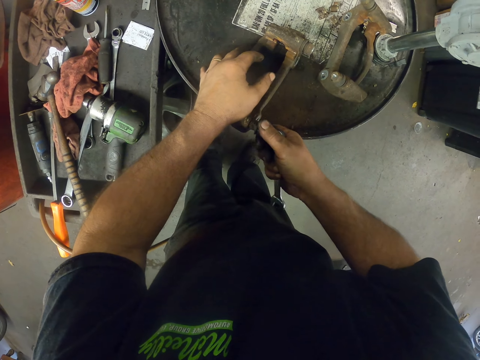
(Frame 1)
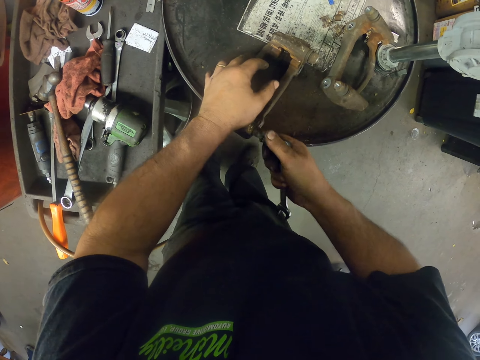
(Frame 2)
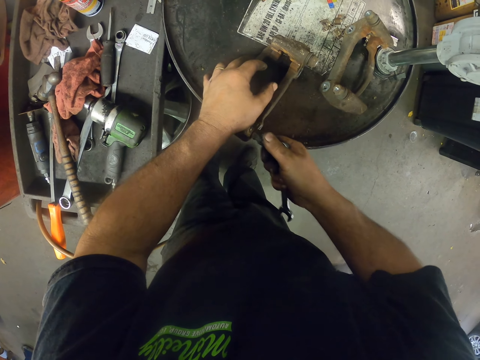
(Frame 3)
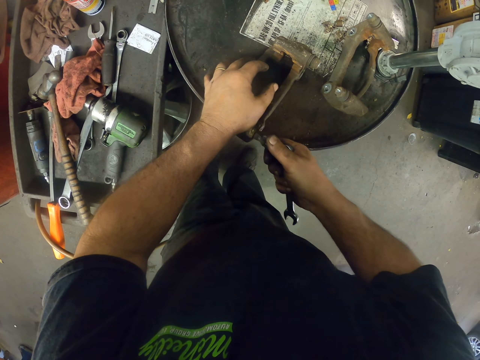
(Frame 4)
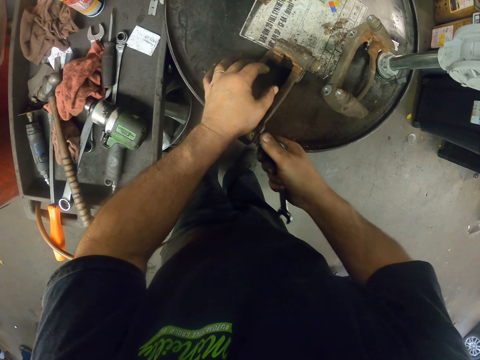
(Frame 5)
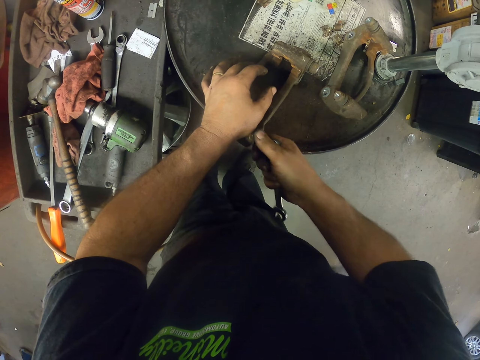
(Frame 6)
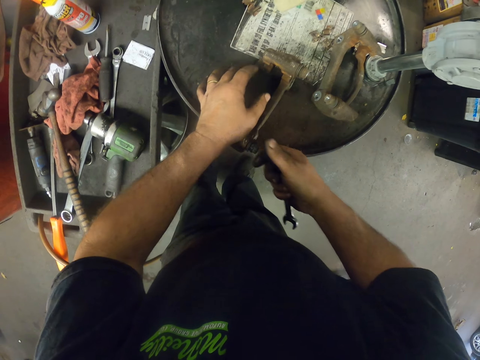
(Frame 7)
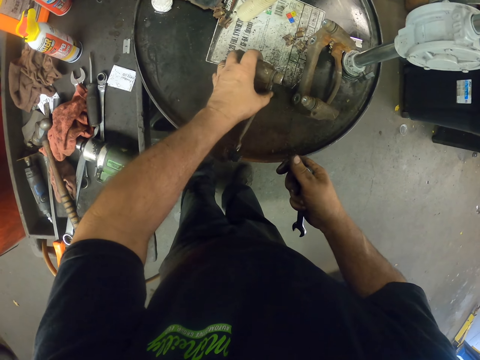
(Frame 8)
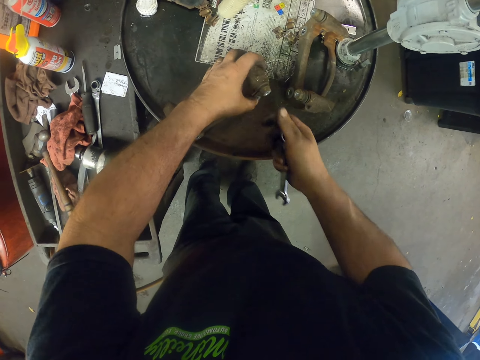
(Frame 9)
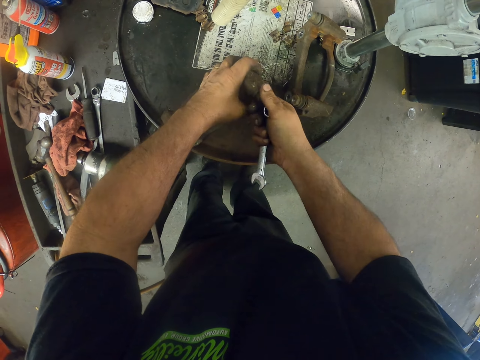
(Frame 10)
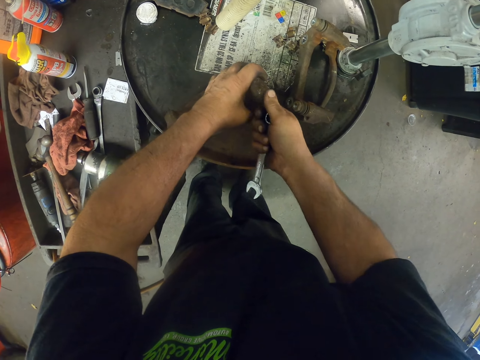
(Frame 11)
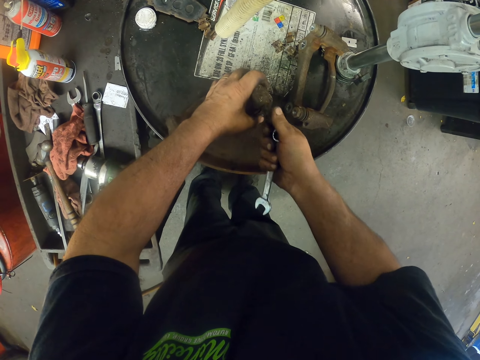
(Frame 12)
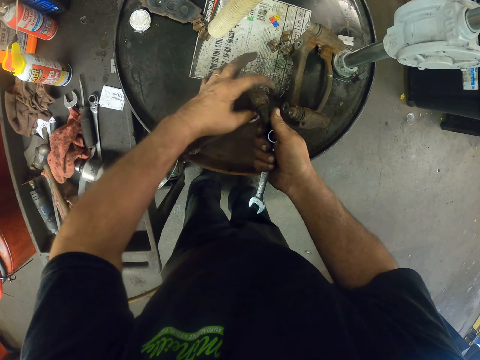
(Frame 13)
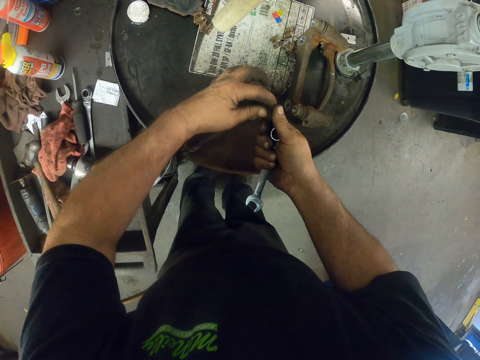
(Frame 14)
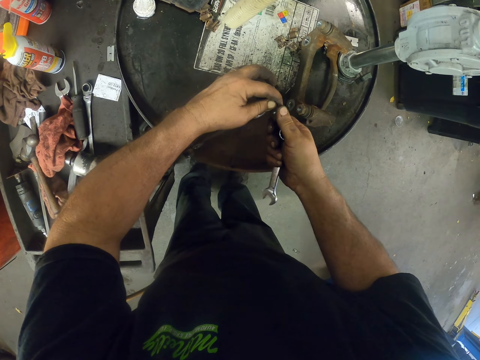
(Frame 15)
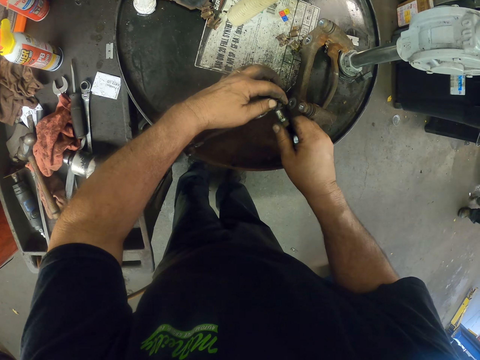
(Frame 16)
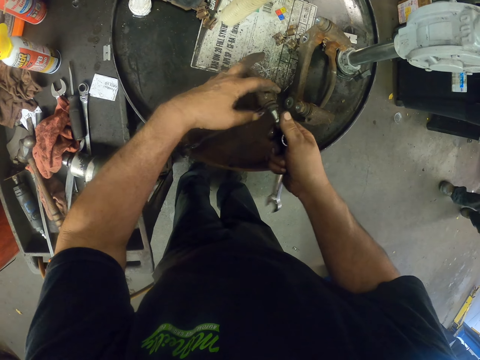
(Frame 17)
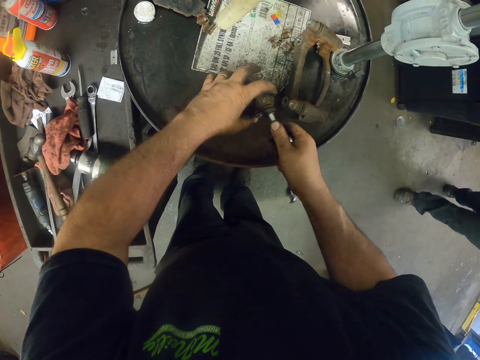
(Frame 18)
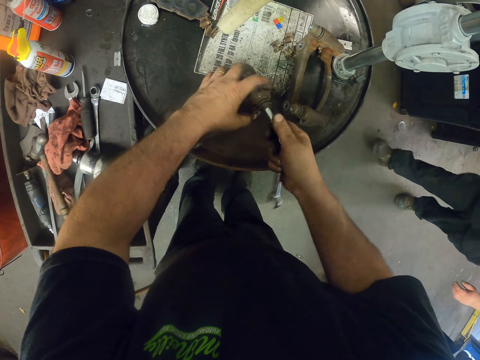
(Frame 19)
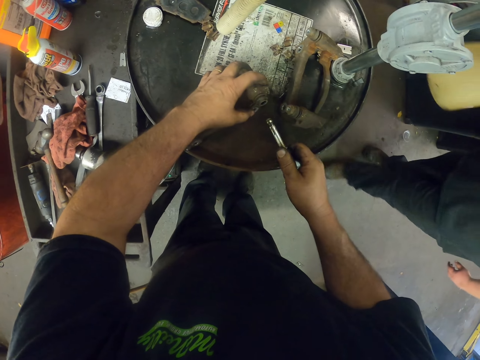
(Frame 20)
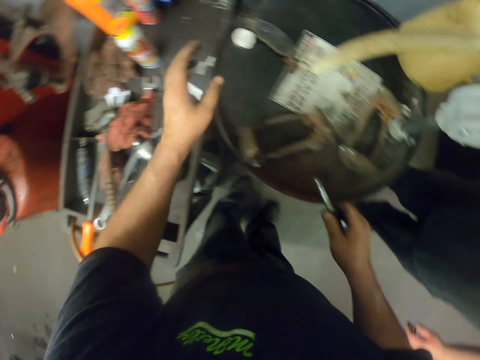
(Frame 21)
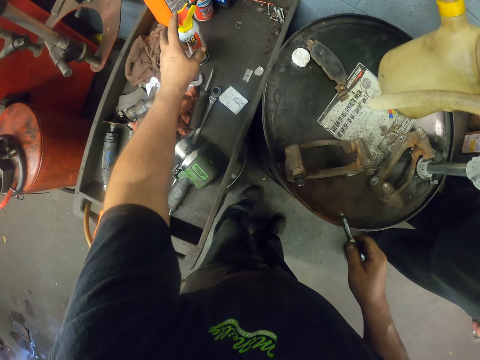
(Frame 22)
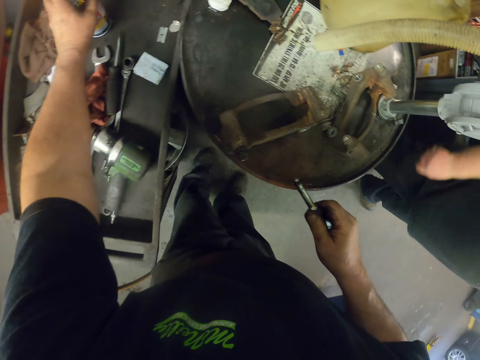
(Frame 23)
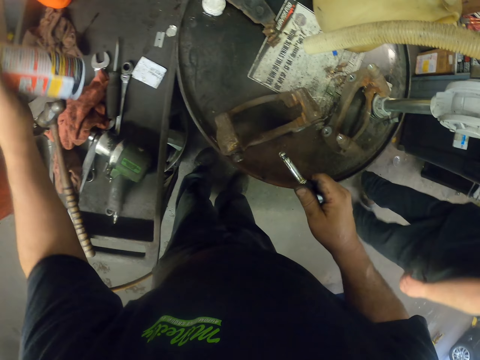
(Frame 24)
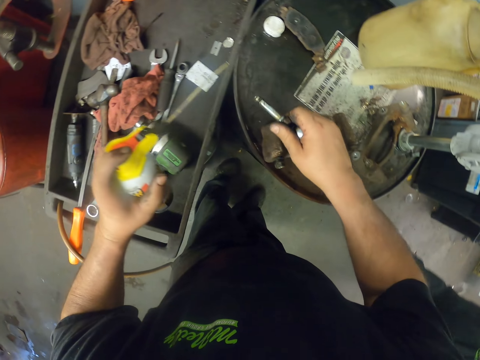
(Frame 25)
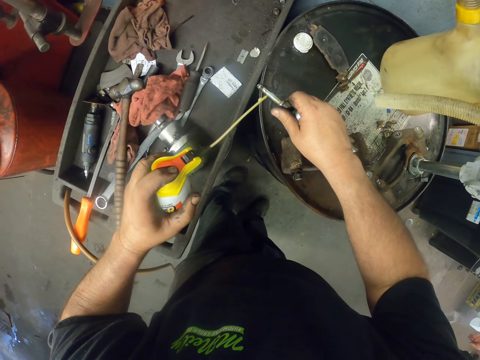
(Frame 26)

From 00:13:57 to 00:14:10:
The camera wearer adjusts bolts in the metal. They hold steel. They pick up lubricant on the tray.

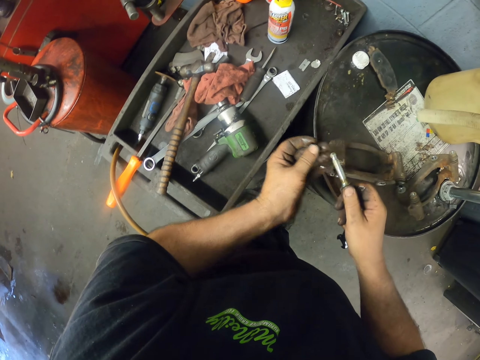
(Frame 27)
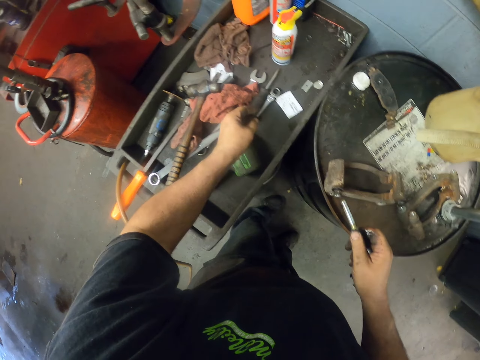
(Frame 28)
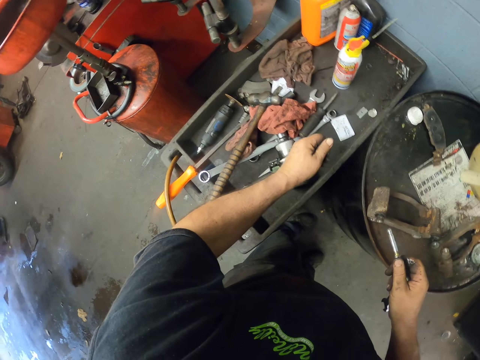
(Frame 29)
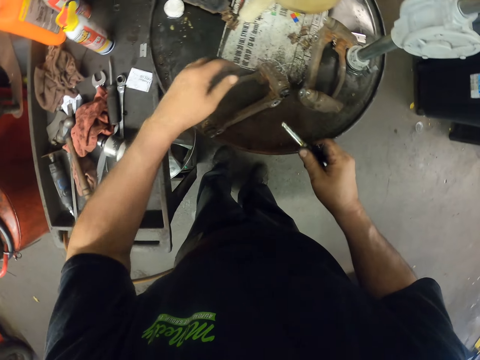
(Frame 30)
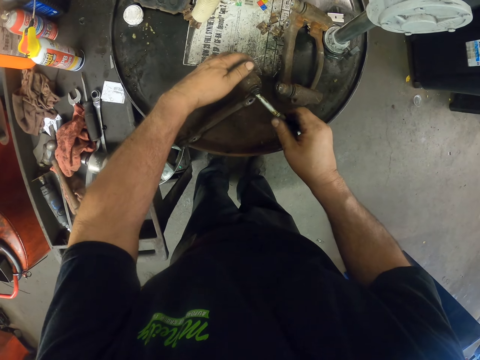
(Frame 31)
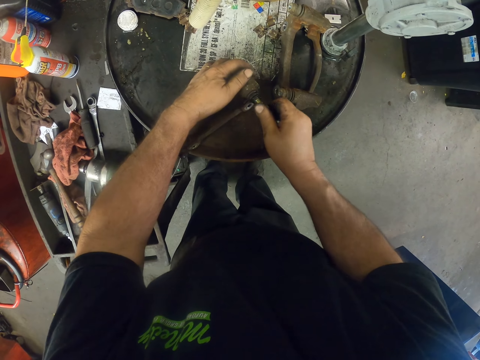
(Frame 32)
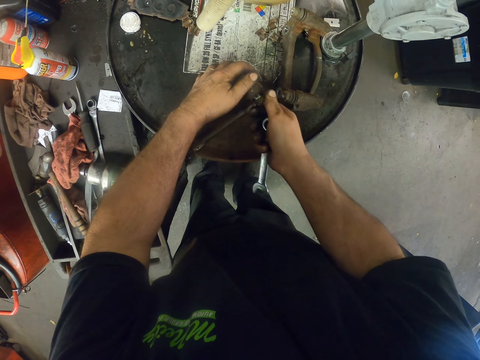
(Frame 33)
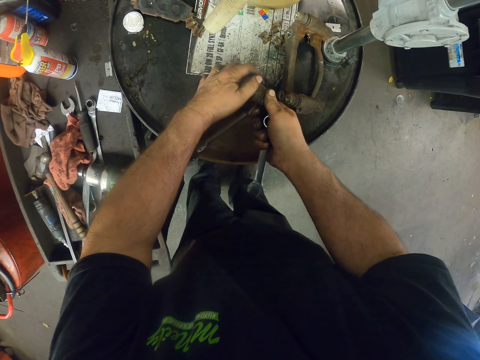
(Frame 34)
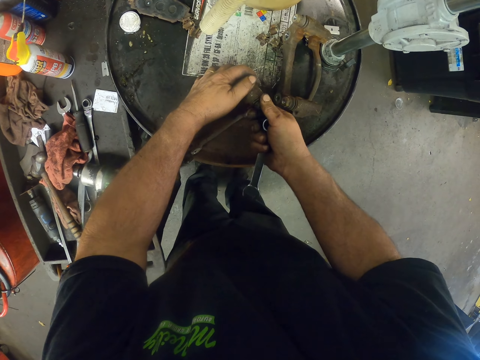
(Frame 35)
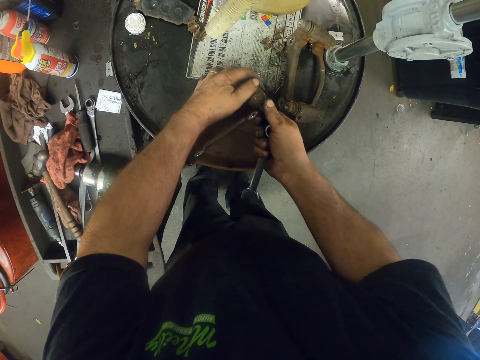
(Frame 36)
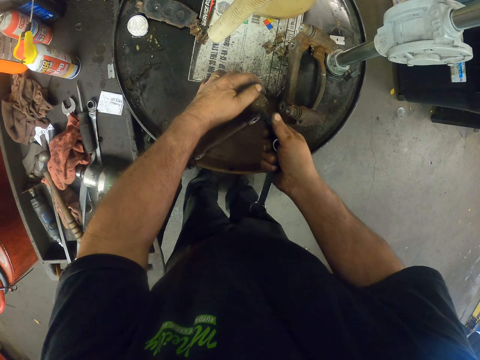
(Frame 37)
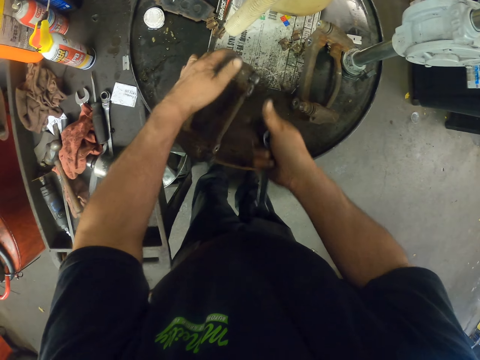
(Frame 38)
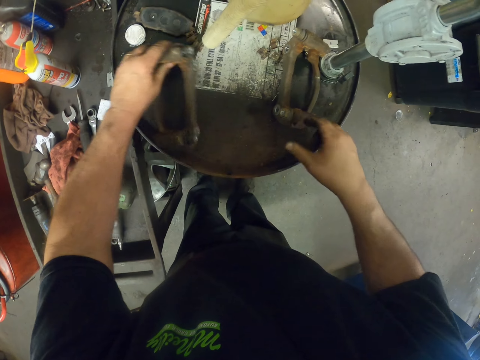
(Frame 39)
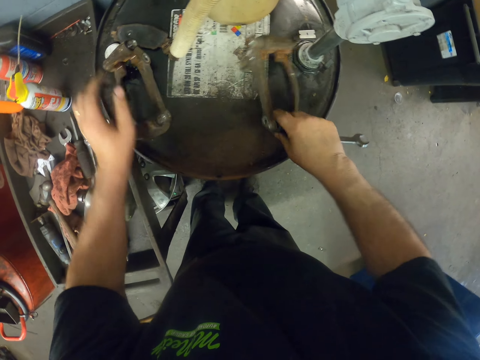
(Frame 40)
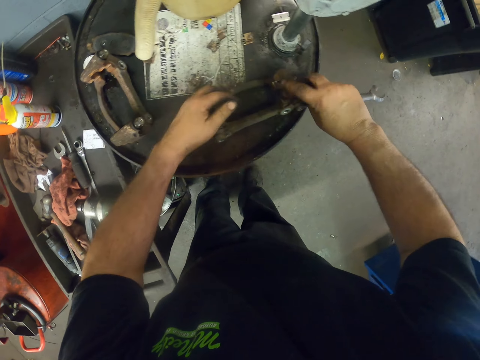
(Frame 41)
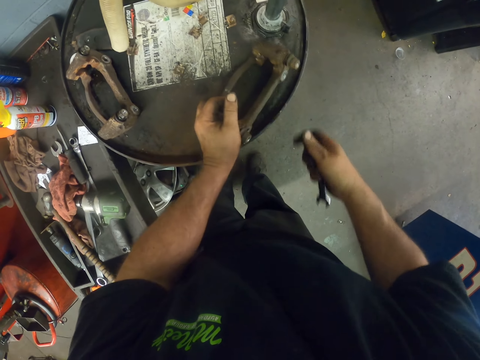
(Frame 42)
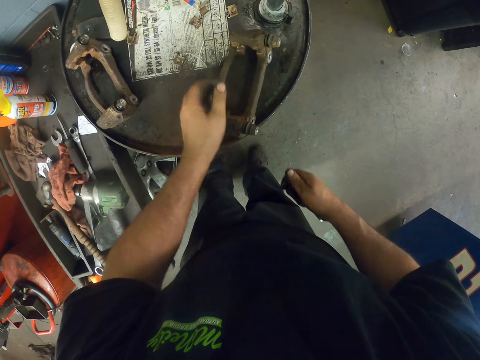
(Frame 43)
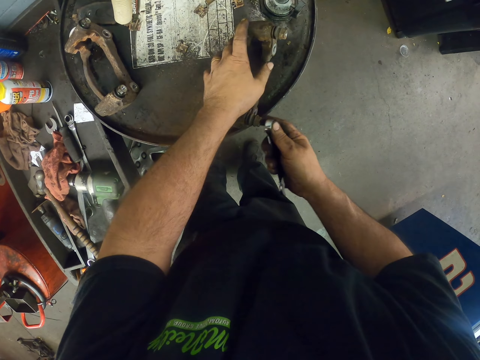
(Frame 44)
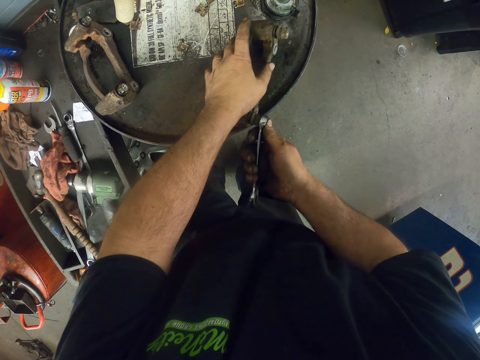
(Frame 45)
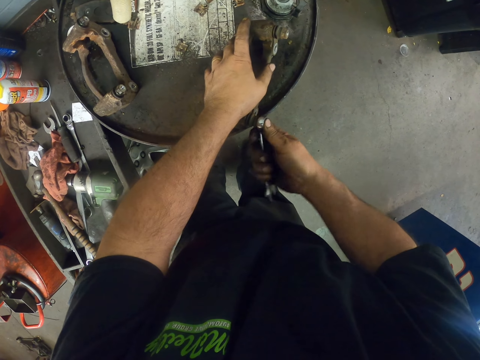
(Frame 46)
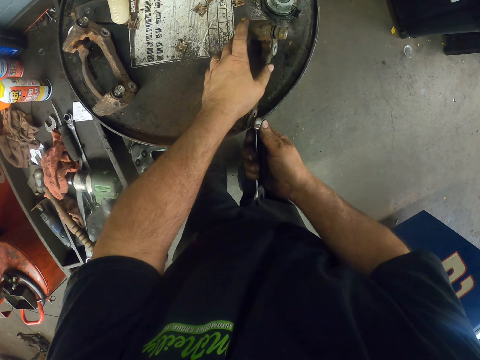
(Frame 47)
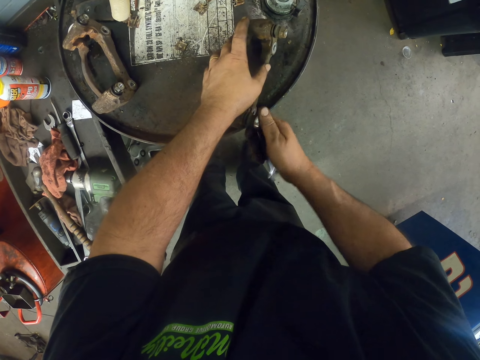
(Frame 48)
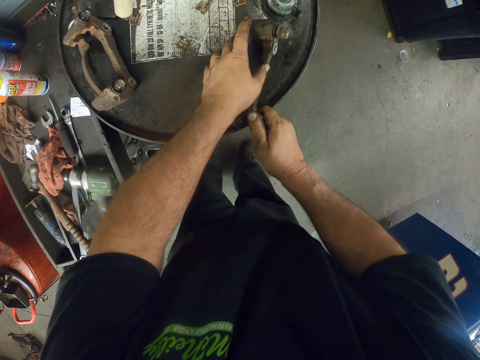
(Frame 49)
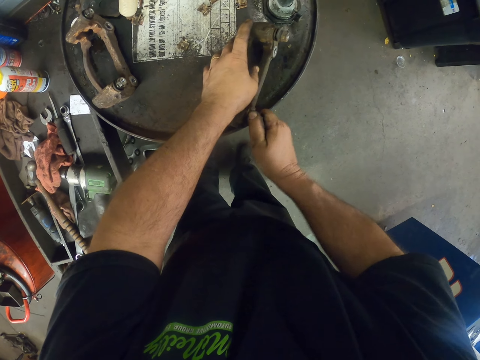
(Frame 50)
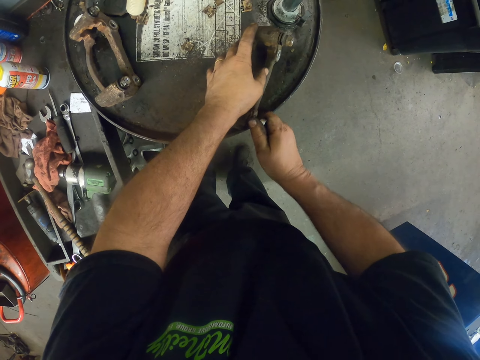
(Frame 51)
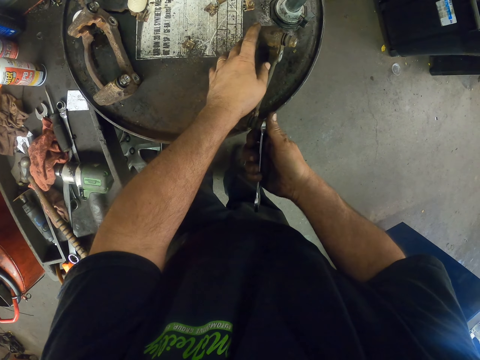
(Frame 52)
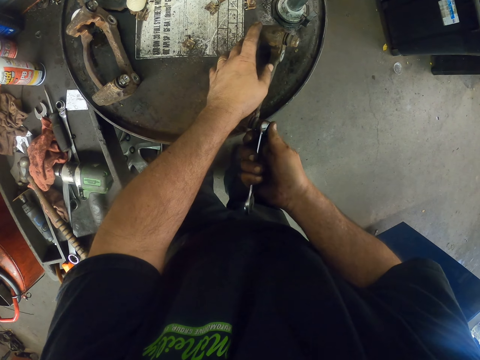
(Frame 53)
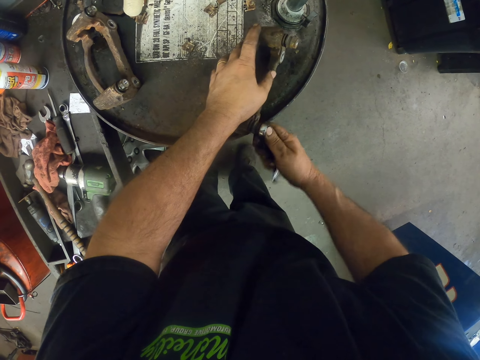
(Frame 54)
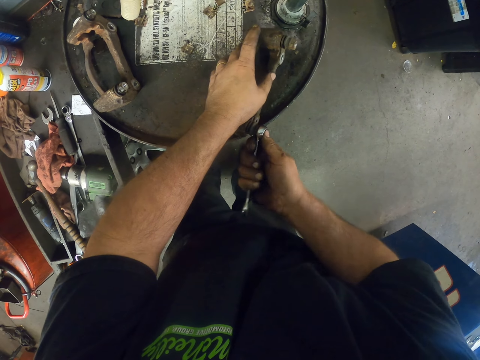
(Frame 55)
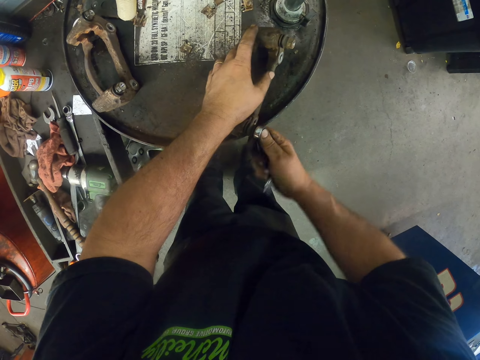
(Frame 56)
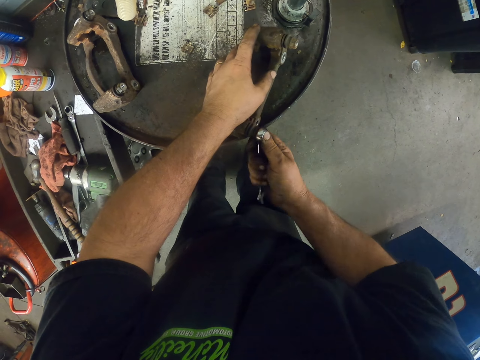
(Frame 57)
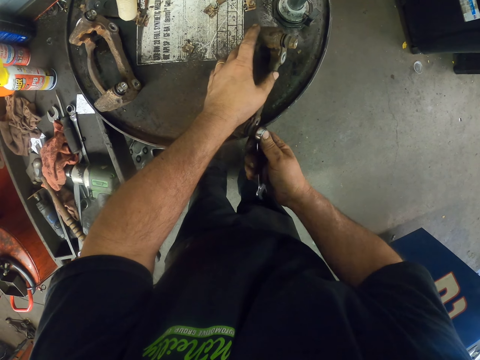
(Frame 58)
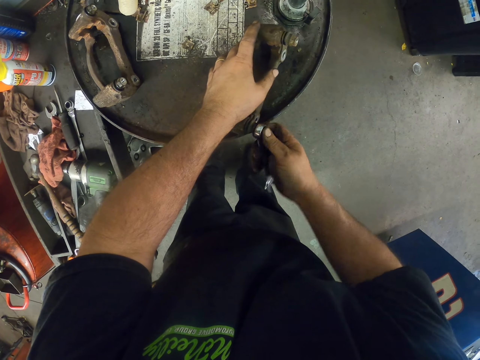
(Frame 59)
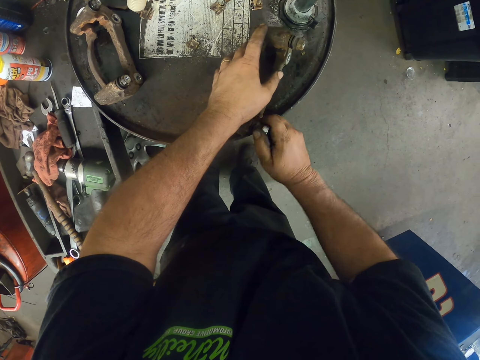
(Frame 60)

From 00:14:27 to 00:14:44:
The camera wearer puts something on the tray. They fix a bolt in the metal. They adjust nuts. They move the metal on the drum. They hold steel. They hold a spanner. They adjust bolts in the metal with the spanner.
